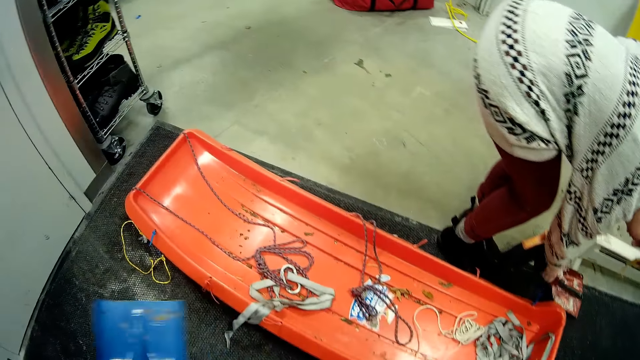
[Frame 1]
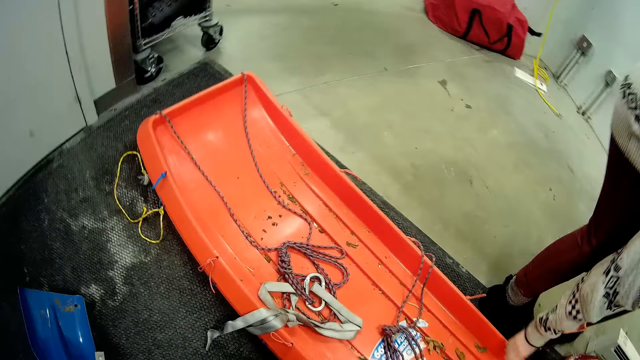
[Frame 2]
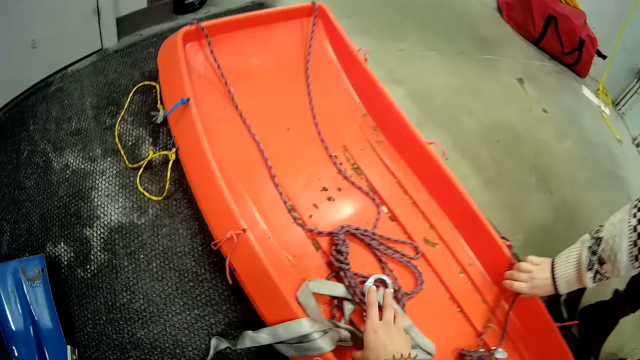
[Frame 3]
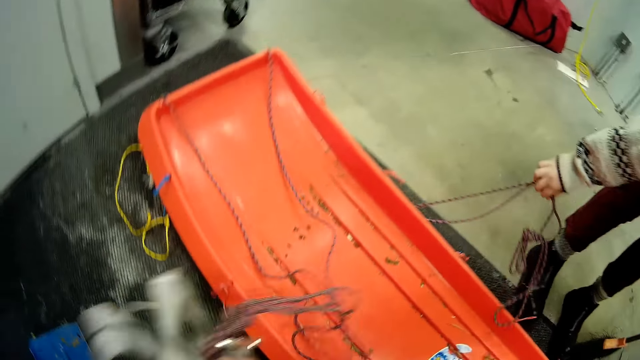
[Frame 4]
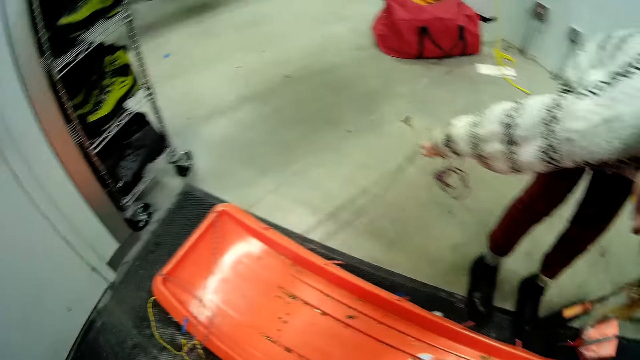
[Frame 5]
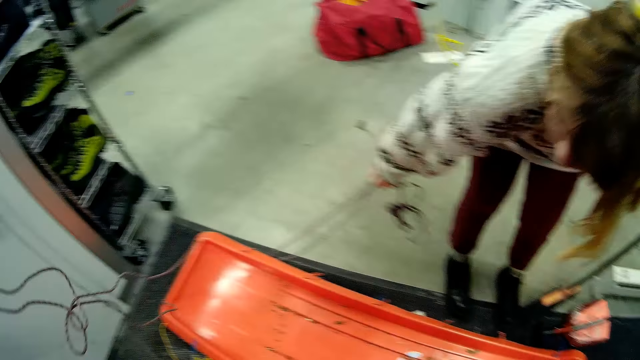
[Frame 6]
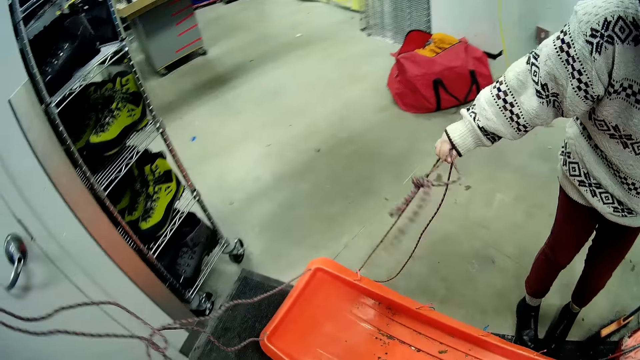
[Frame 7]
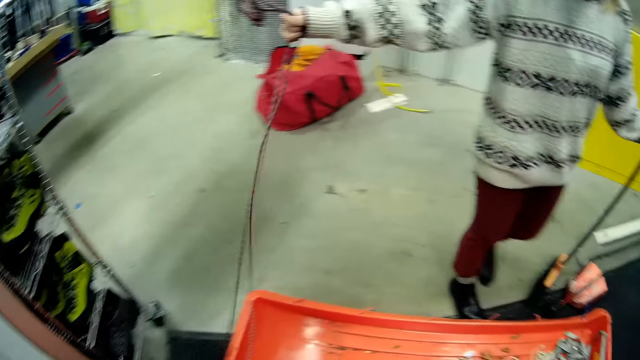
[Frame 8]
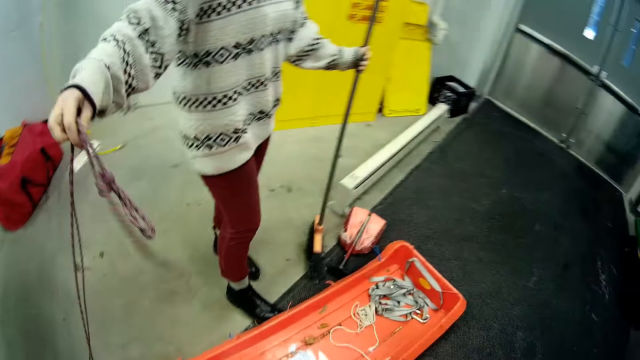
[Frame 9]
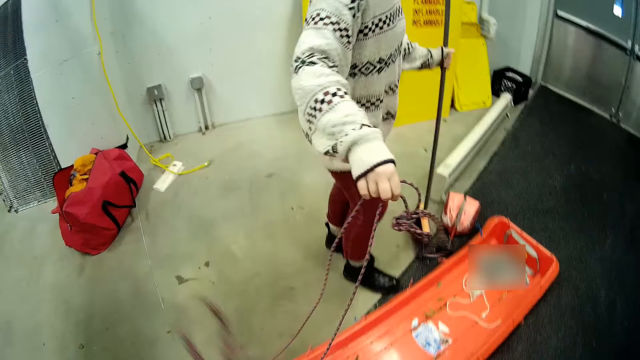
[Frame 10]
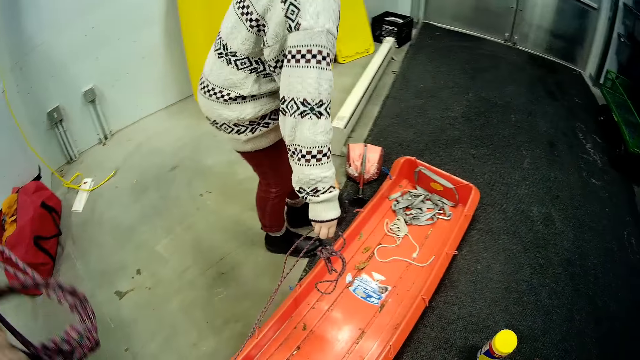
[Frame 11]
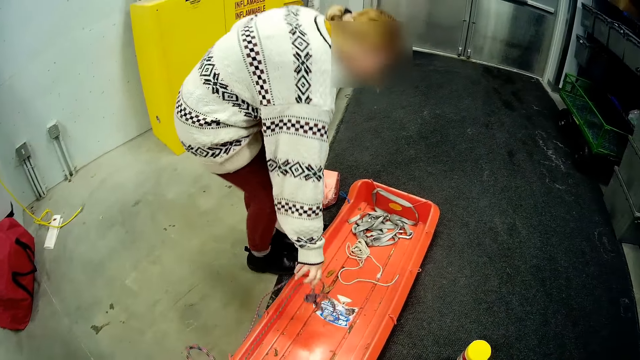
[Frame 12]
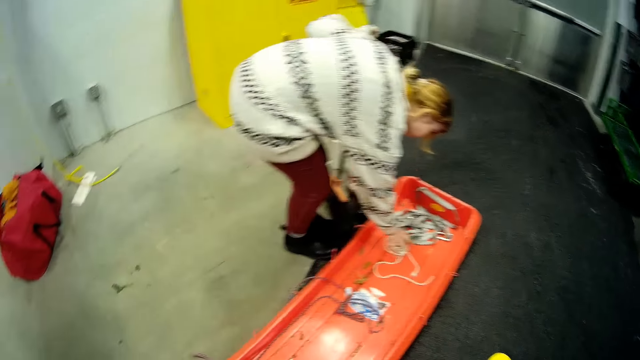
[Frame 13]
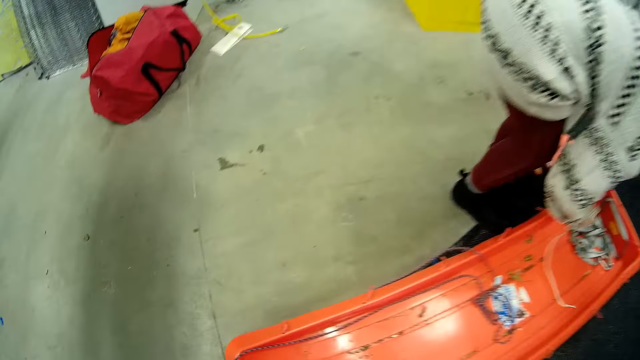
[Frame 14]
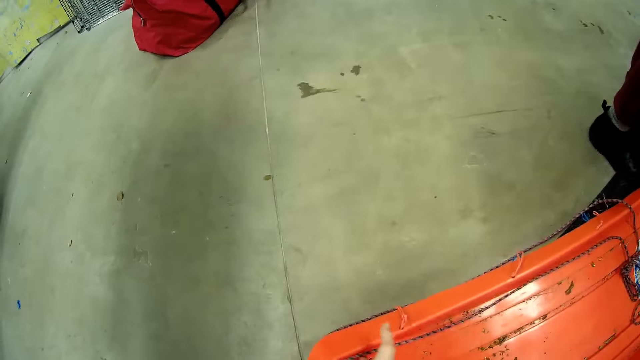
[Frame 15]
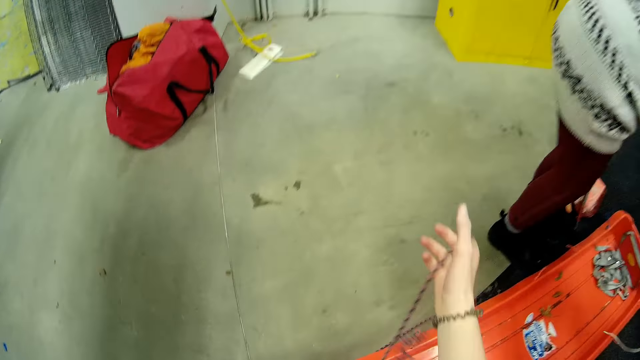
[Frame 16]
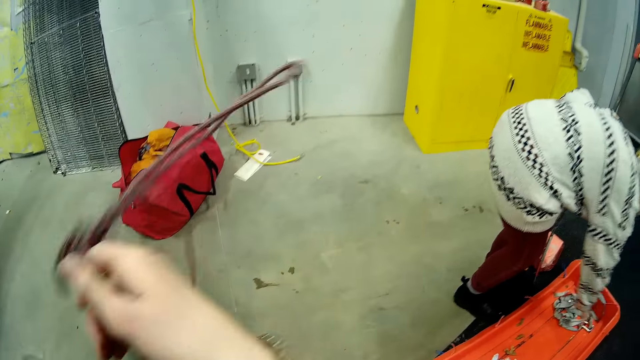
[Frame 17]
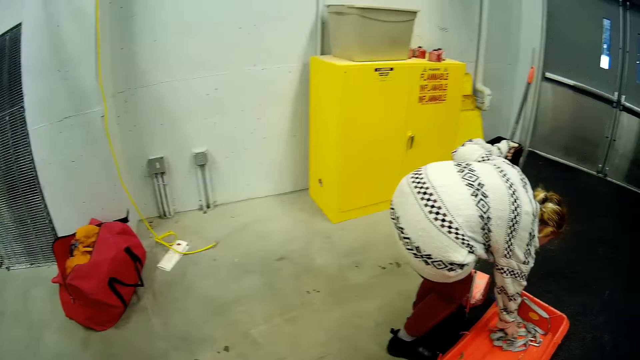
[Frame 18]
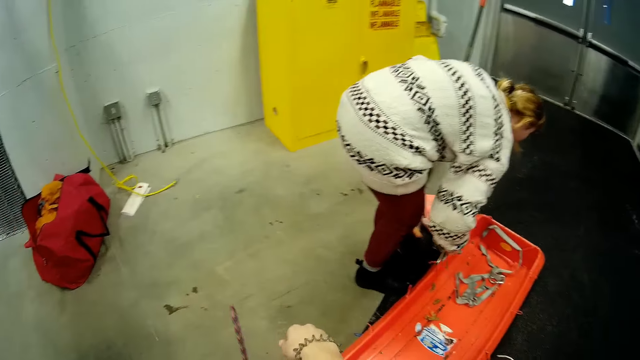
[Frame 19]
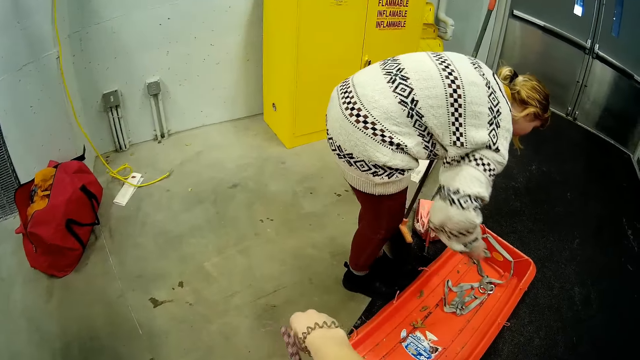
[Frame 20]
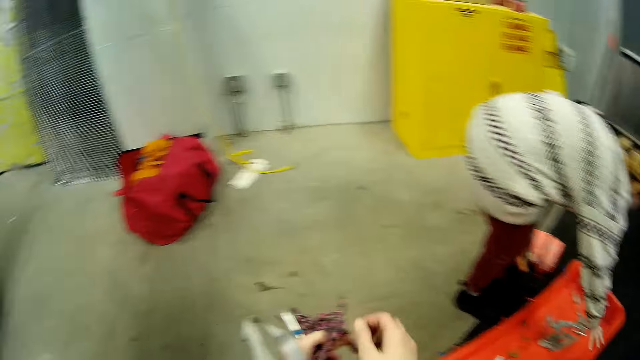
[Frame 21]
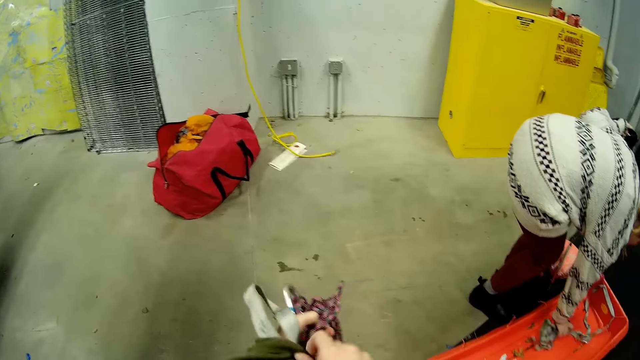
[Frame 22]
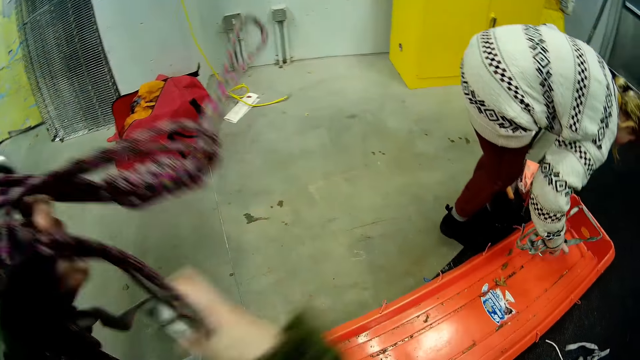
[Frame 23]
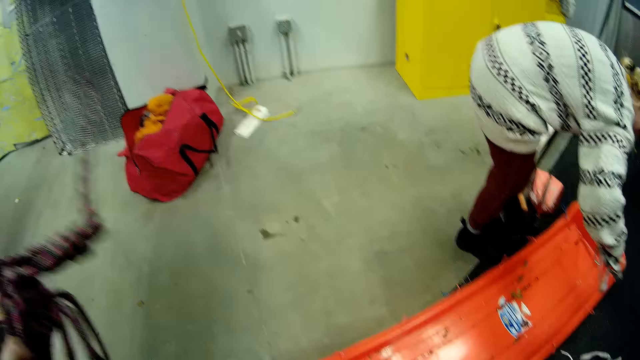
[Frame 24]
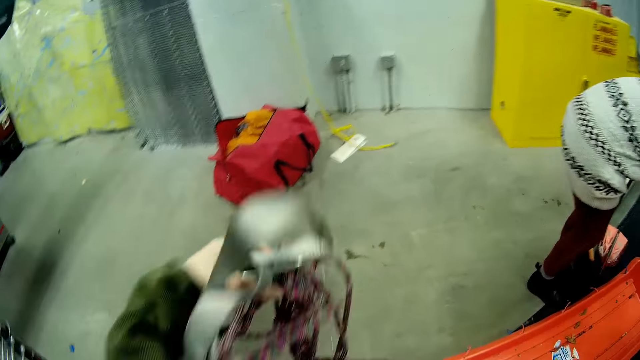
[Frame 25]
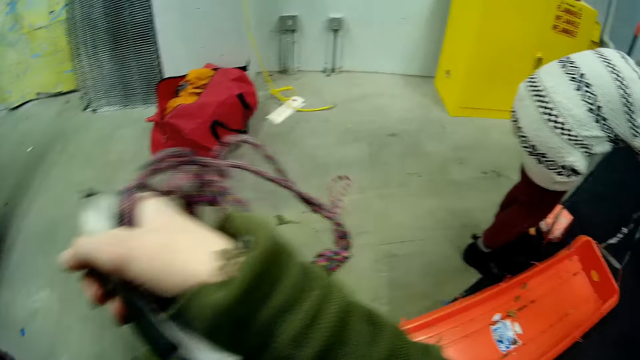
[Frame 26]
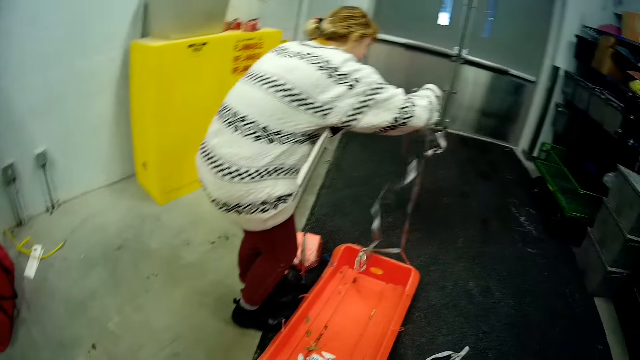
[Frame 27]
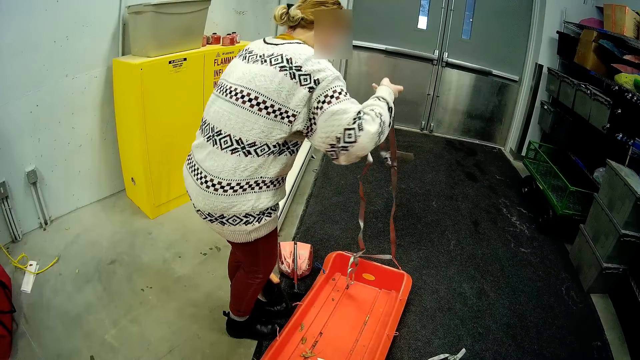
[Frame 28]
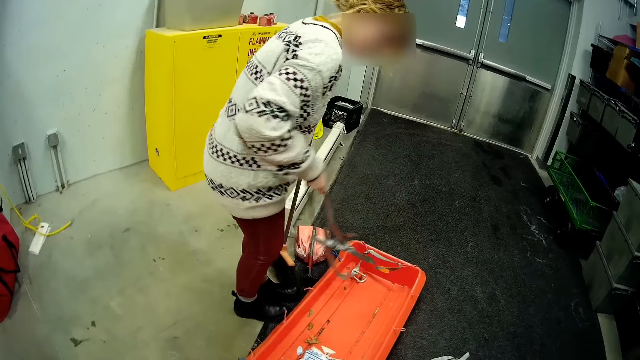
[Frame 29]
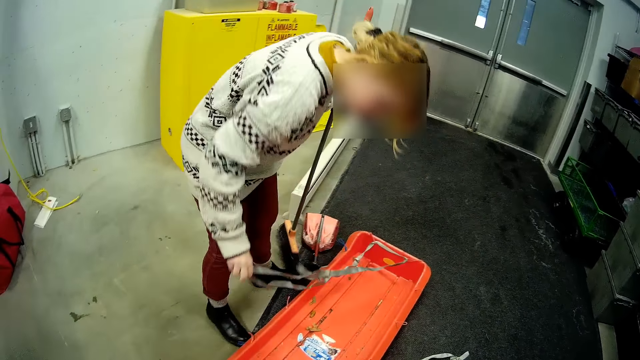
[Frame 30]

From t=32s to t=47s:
A woman picks up a spade from the snow rider. The woman pulls a rope on something. The camera wearer is removing ropes from something. They pull the rope on the snow rider. The woman places the rope on the snow rider. The camera wearer raises the rope on the snow rider. They are folding ropes. They join the ropes together that attach the snow rider.

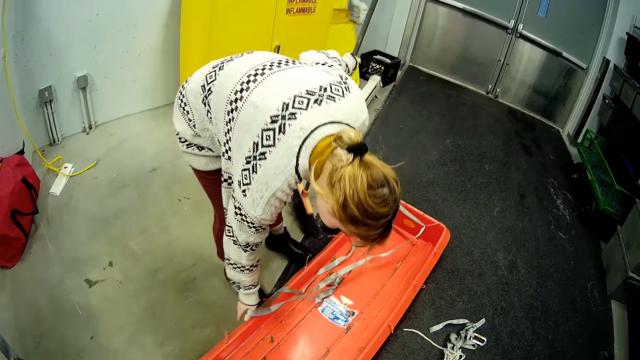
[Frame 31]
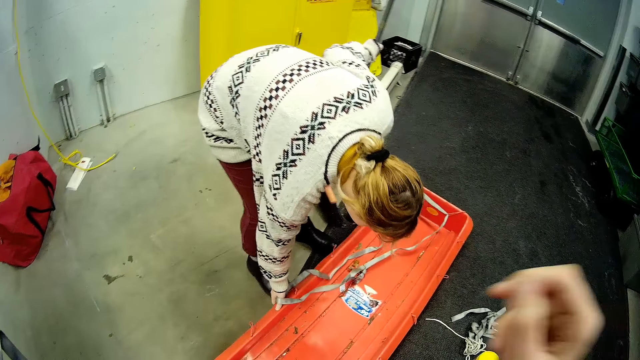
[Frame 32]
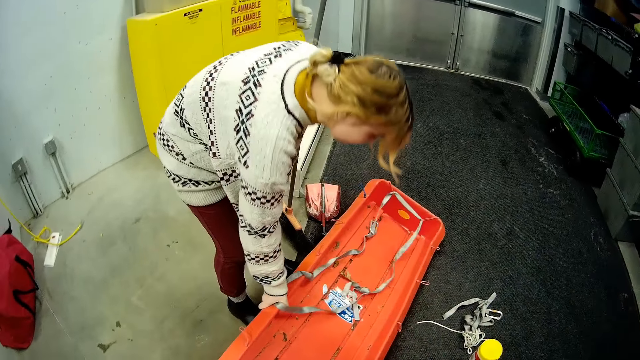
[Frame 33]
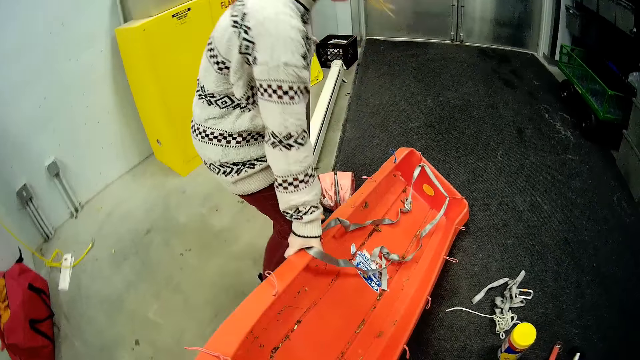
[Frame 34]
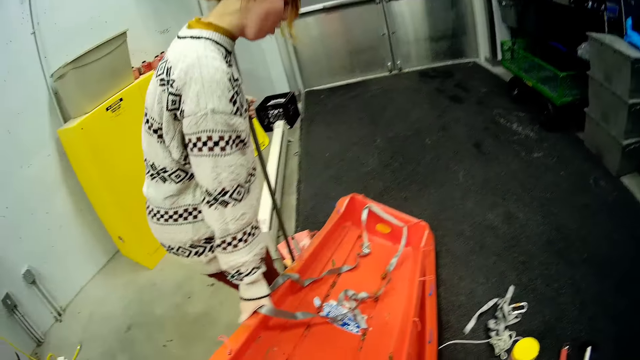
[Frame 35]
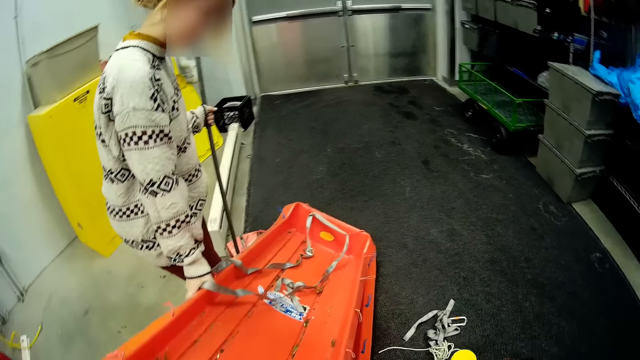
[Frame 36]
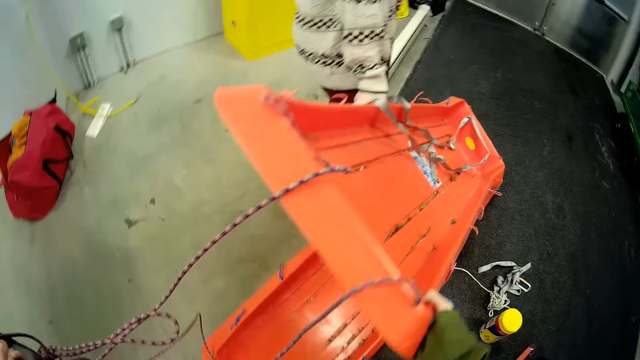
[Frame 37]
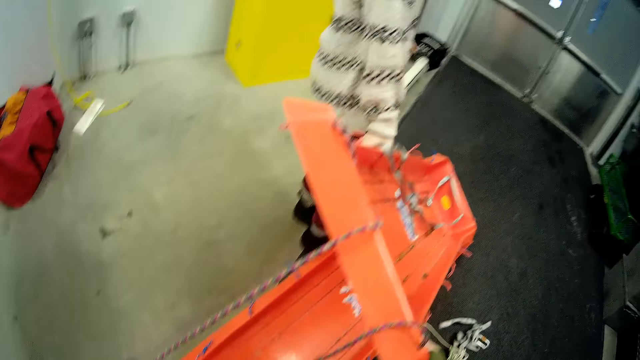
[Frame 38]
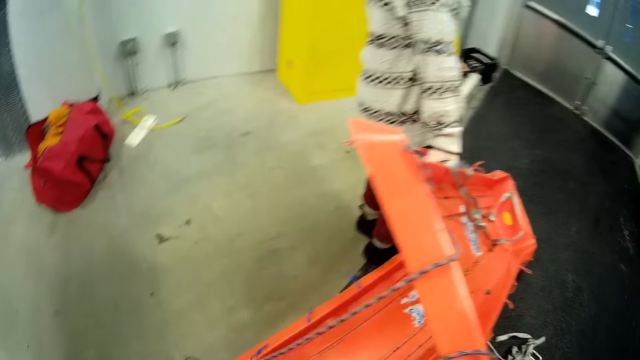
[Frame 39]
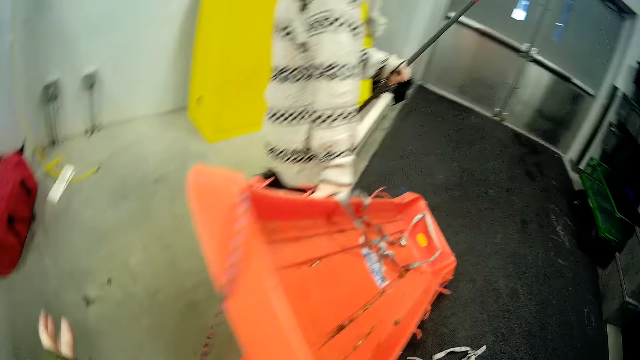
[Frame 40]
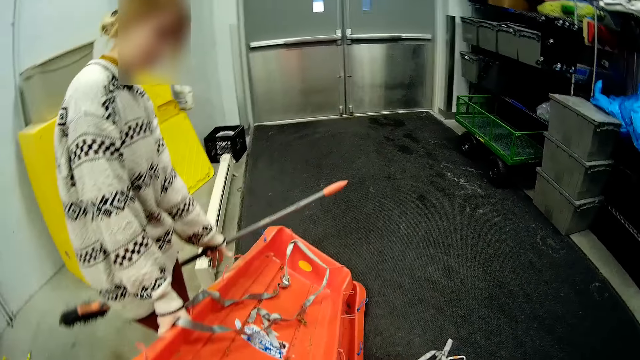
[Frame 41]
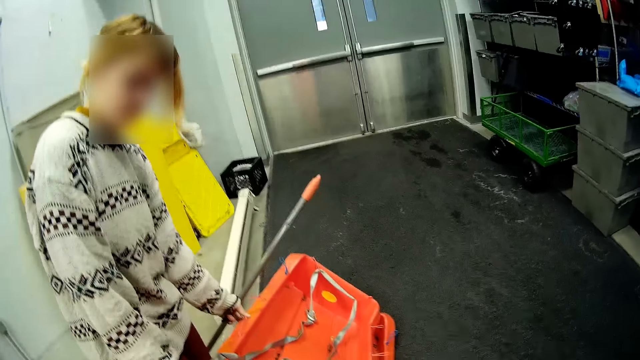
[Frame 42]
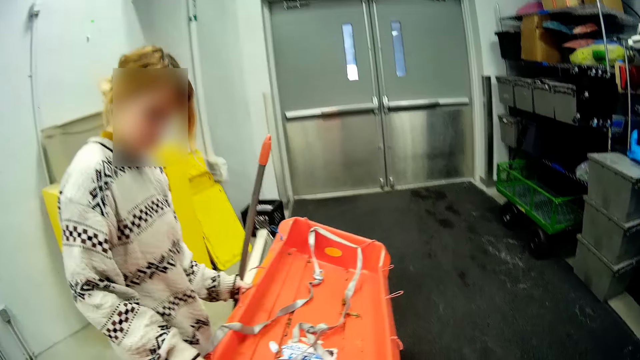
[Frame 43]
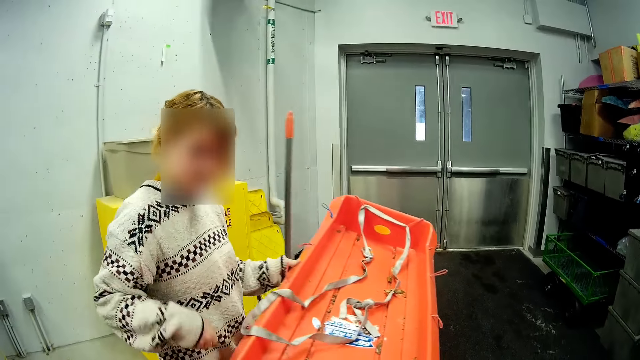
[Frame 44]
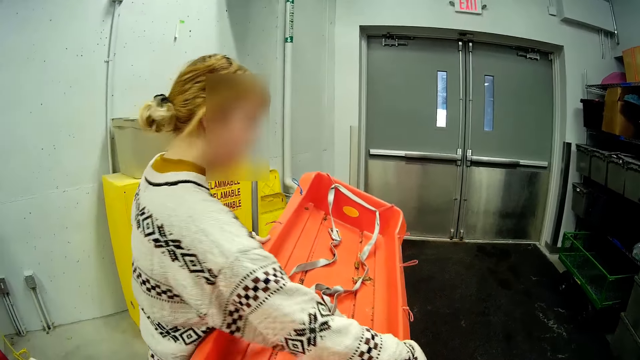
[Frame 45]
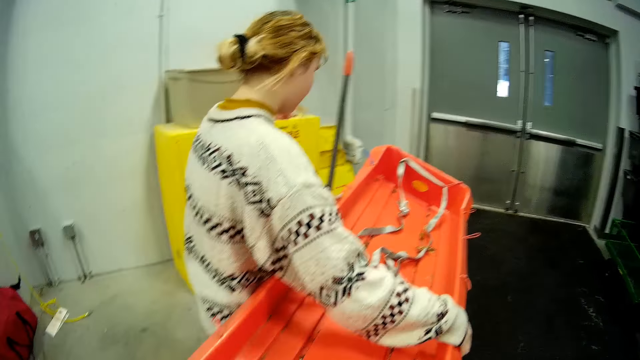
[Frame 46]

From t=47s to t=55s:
A woman picks up the snow rider. The woman is opening something with the camera wearer. The woman raises the snow rider.
